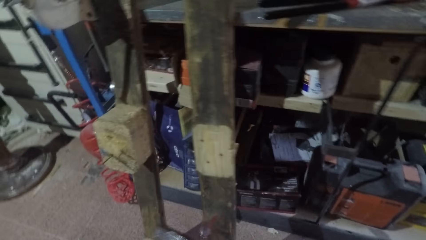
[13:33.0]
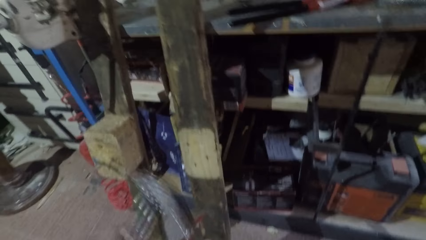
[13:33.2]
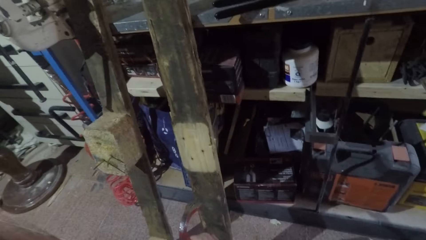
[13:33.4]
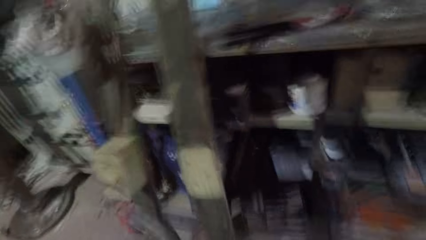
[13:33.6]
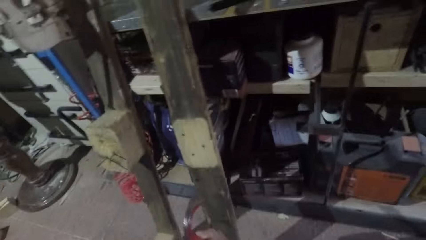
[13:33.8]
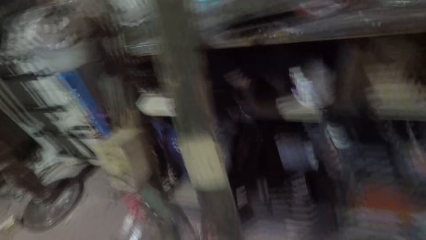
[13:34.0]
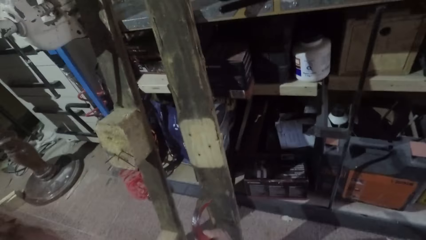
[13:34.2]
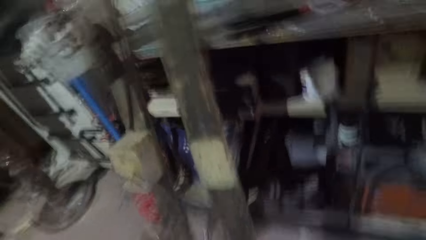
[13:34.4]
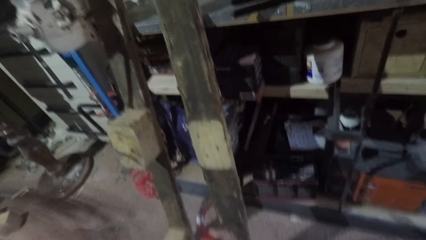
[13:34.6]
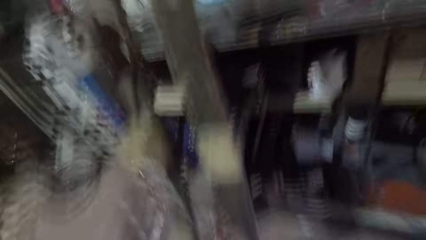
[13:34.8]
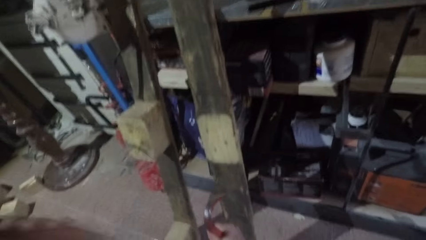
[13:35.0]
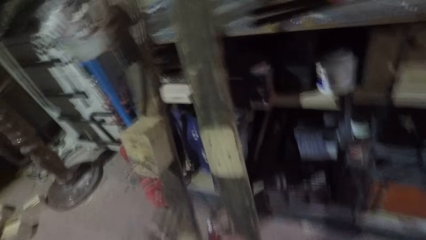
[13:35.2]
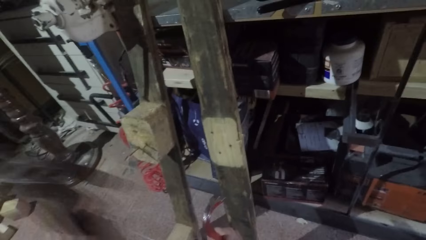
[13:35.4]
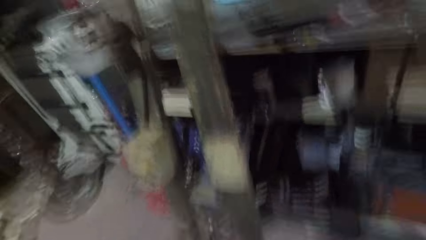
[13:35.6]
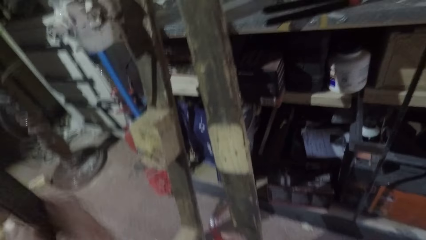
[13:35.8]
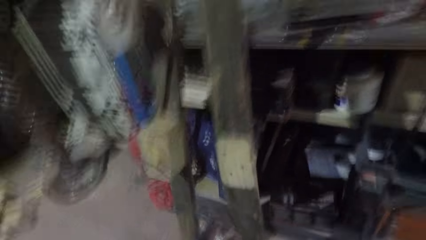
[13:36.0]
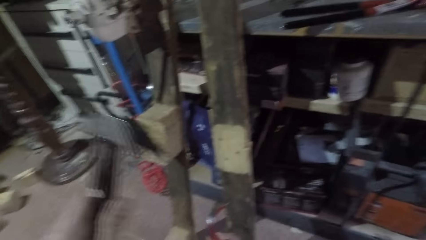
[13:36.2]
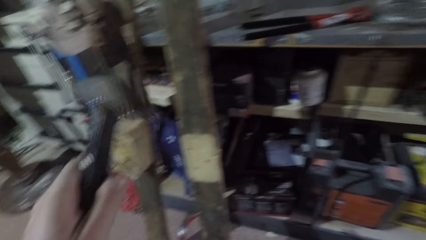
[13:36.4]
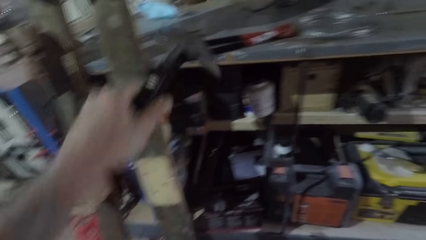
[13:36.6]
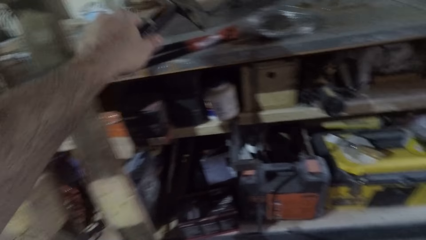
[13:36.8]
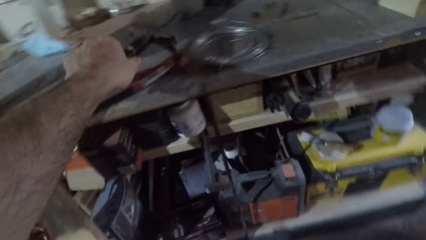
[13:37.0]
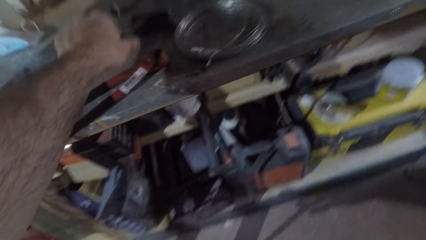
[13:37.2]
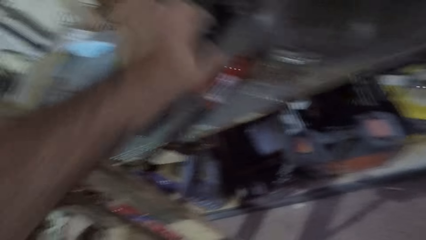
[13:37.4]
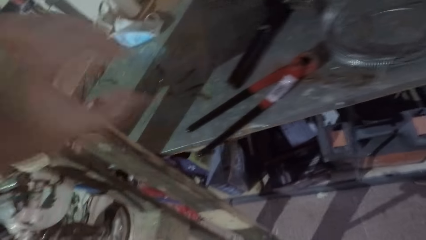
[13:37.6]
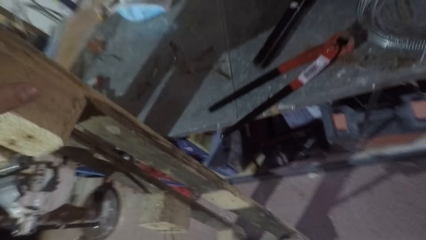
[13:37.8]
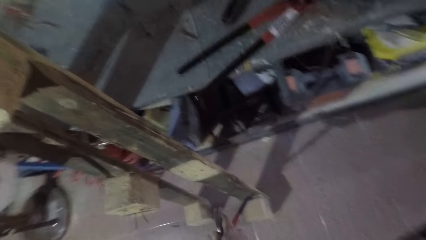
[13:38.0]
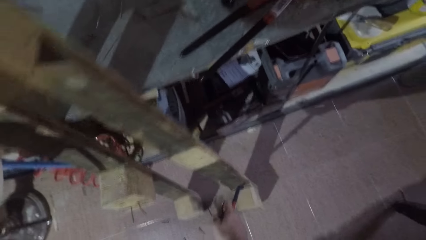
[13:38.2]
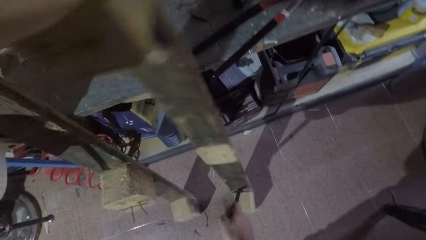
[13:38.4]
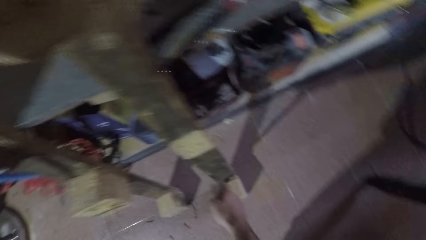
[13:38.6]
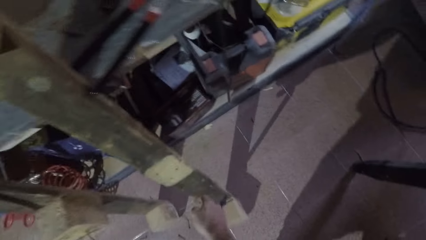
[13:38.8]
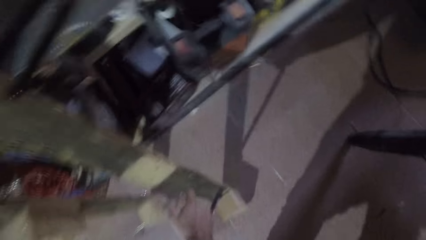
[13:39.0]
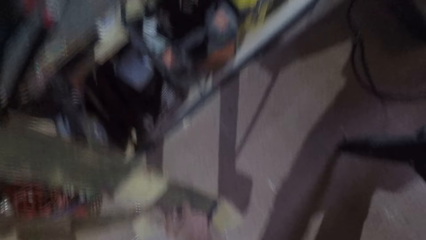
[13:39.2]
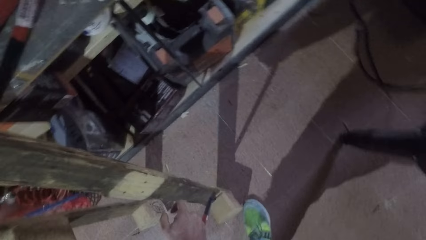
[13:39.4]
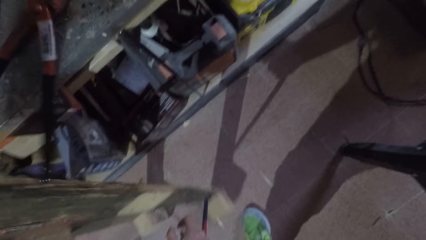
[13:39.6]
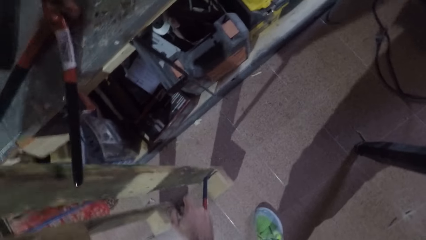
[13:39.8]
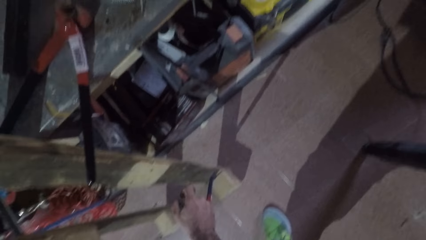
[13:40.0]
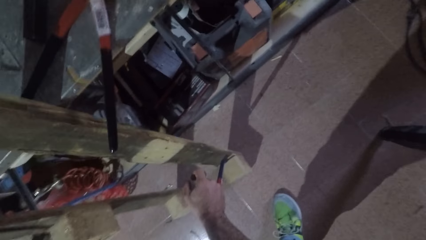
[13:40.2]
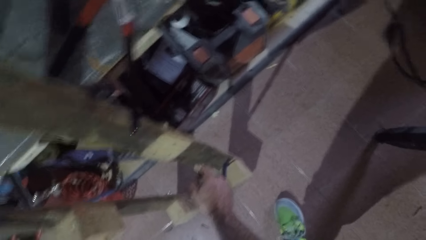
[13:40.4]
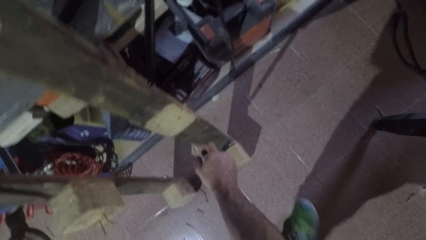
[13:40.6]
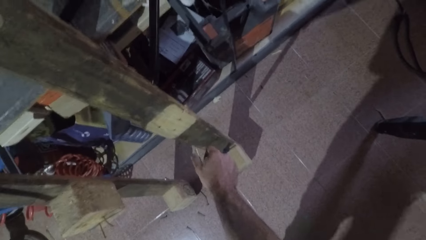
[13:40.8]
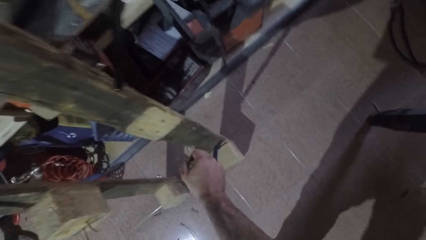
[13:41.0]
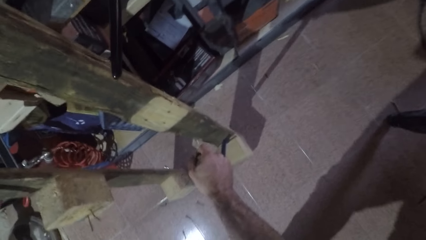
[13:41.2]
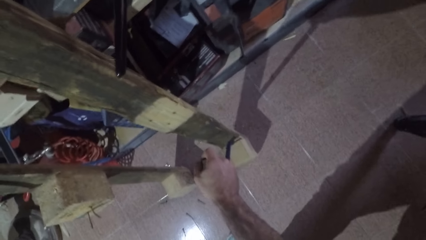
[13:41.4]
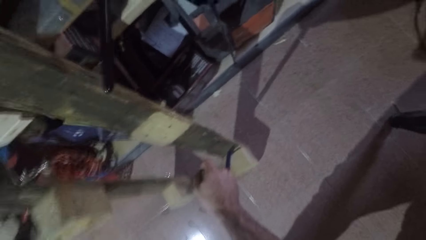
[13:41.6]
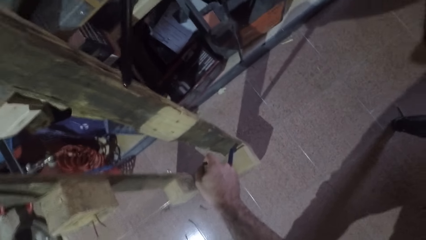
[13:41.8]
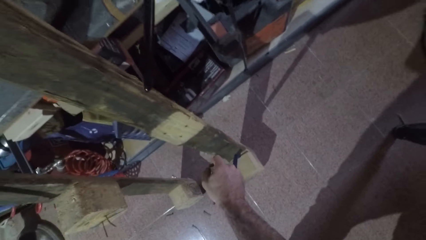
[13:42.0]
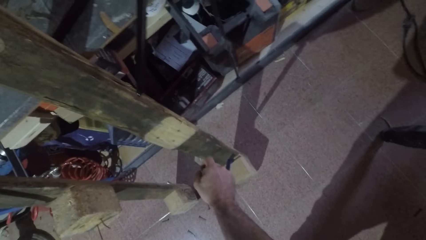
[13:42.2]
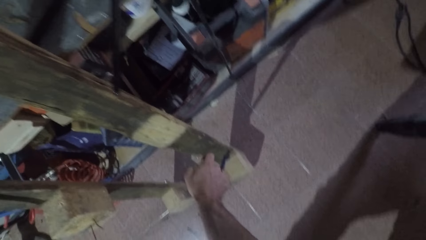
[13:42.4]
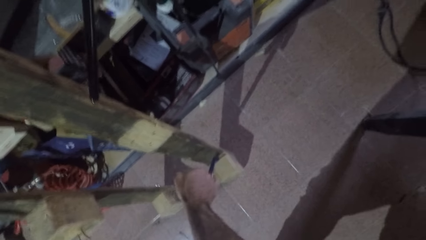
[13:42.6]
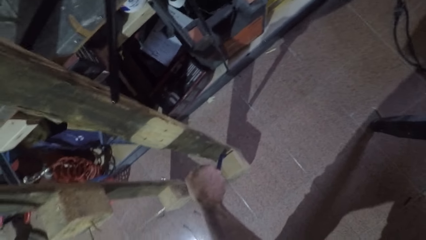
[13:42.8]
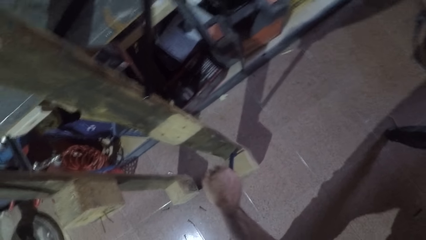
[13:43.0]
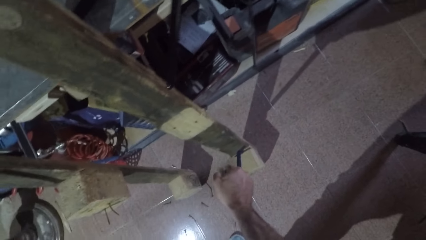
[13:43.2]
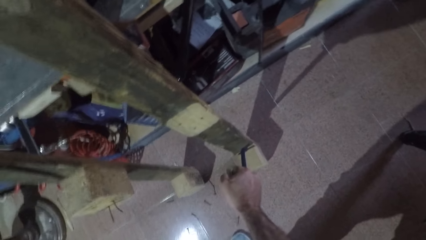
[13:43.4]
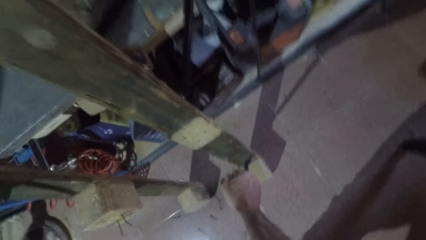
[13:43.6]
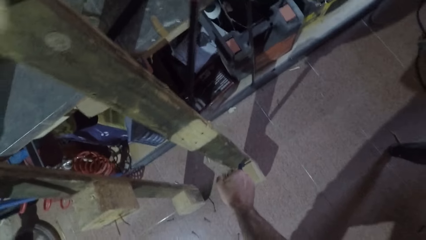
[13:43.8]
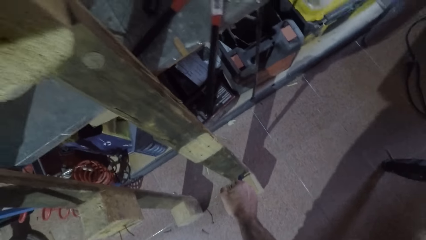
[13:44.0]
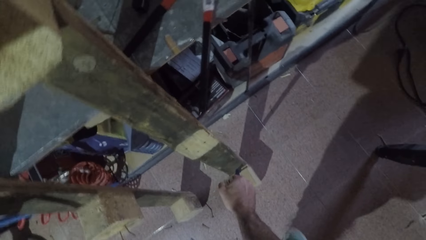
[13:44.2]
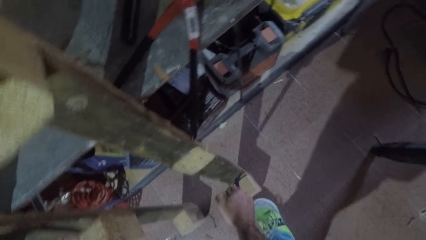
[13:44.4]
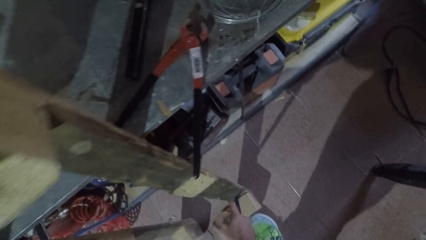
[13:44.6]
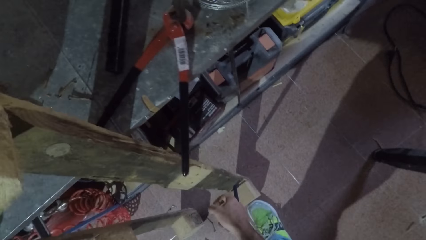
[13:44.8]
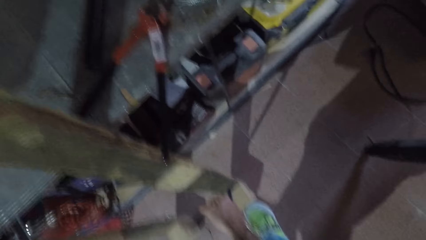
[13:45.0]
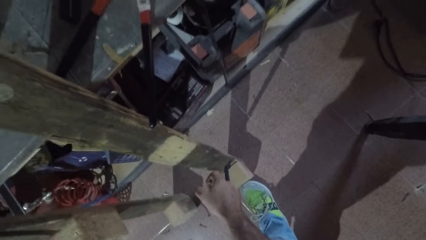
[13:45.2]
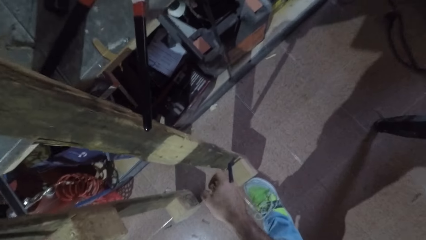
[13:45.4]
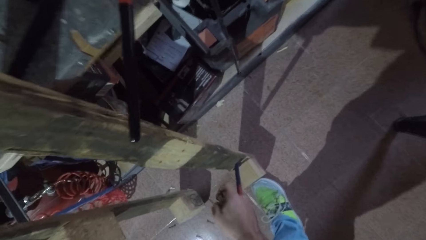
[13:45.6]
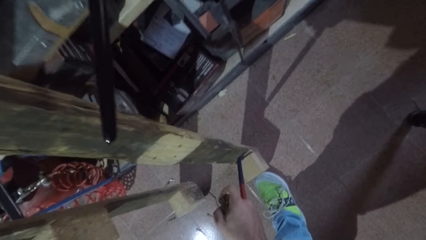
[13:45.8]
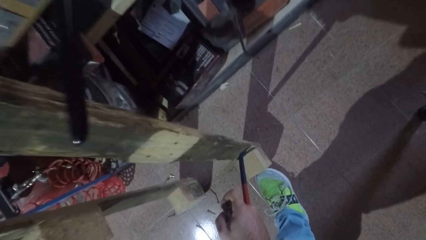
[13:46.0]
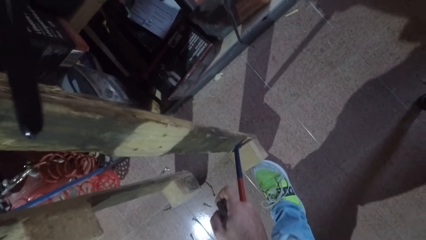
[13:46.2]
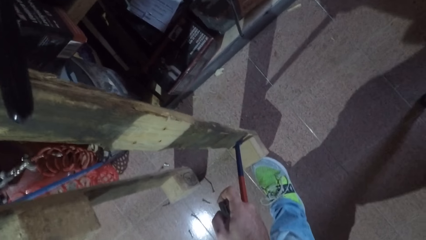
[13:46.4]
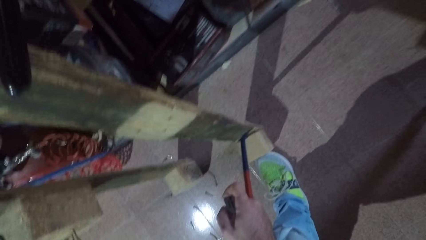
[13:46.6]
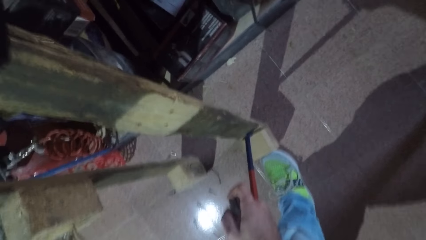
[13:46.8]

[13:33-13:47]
The camera wearer hits the claw bar with the hammer. He stops hitting the wrecking bar. He puts the hammer on the table. He turns around. He places his hand on the wood. He holds the wood firmly. He pushes the wood with the wrecking bar. He adjusts the wood. He force-splits the wood with the claw bar.

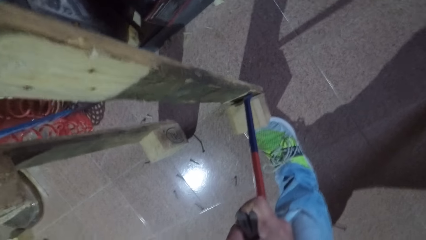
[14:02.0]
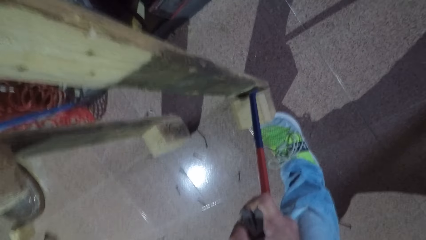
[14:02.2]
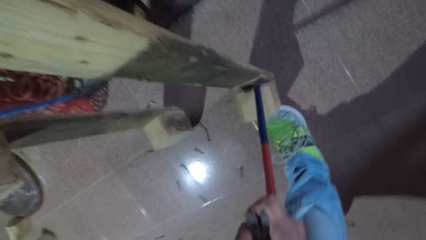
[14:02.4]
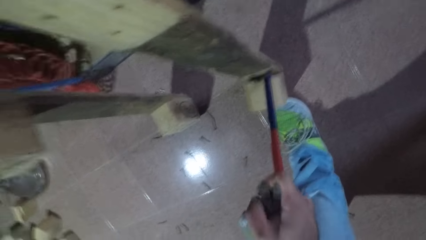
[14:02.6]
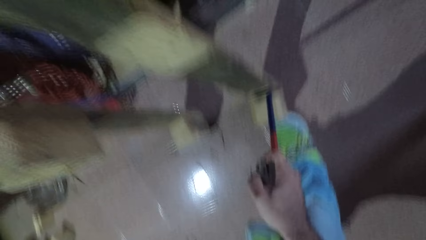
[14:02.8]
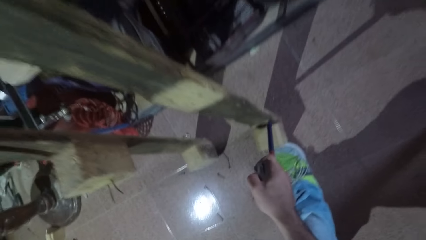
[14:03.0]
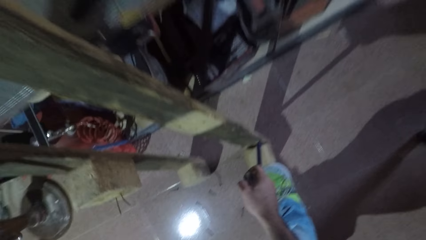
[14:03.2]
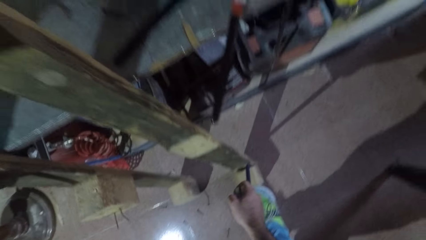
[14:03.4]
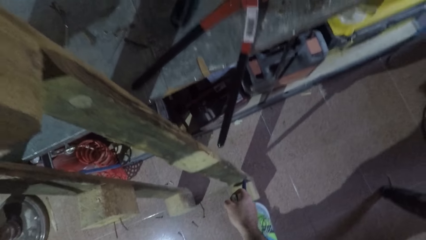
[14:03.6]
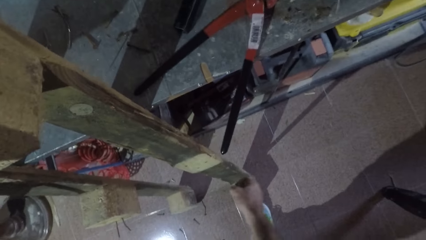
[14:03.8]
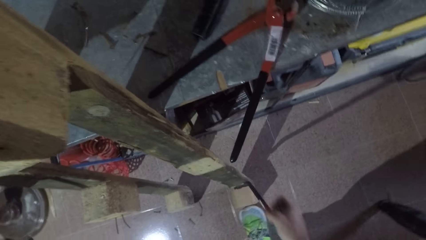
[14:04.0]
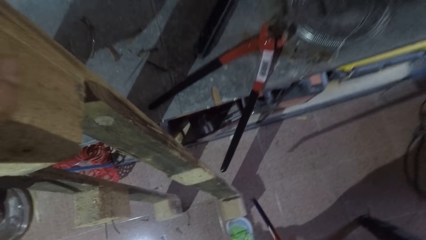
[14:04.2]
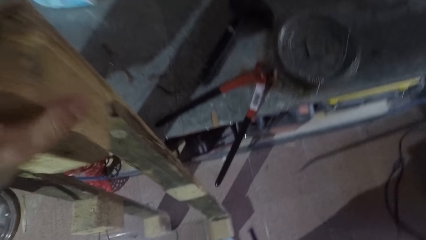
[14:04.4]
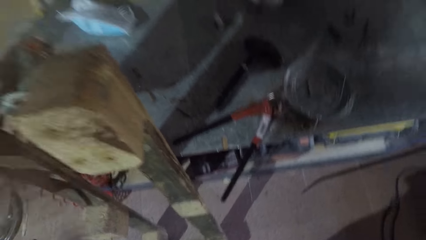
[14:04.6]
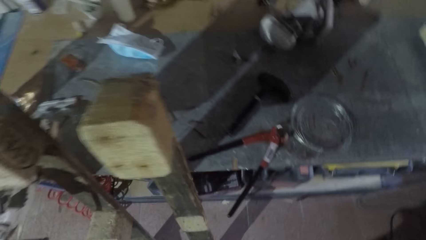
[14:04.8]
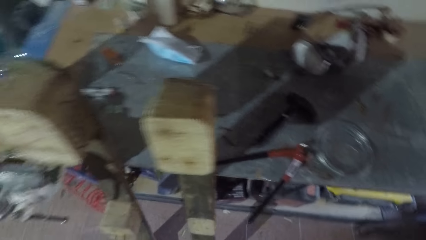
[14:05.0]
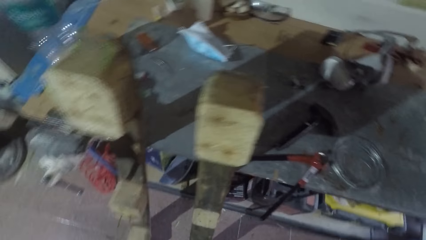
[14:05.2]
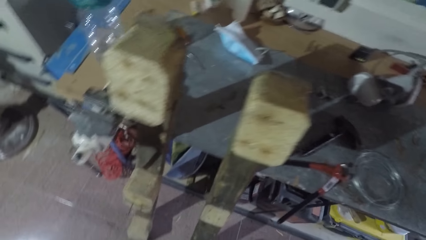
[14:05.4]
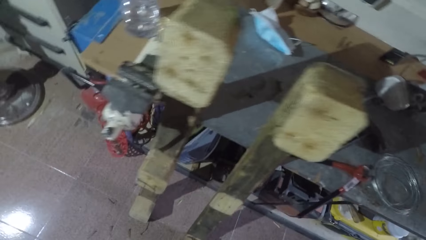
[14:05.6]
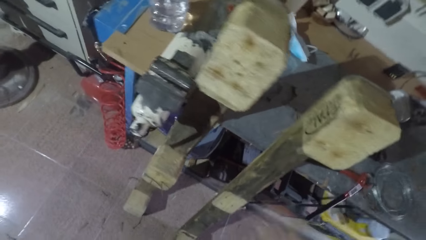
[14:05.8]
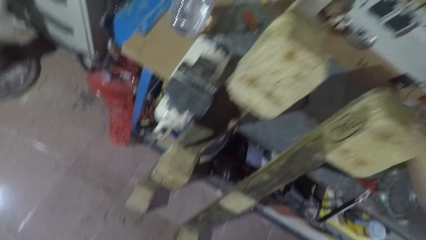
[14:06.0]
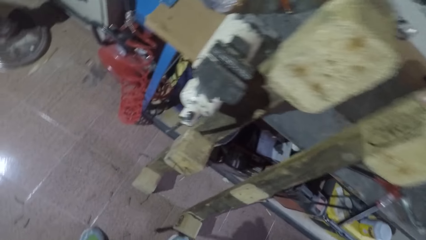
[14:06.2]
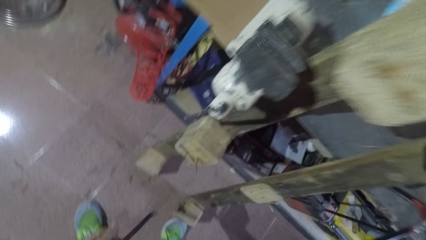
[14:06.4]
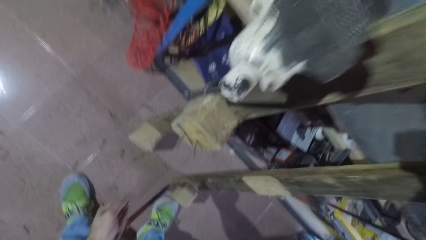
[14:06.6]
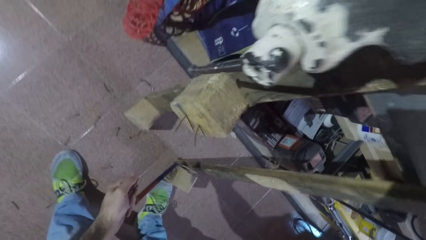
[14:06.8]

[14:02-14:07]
The camera wearer removes the crowbar from the rectangular wood with his right hand. He turns the hook around.
